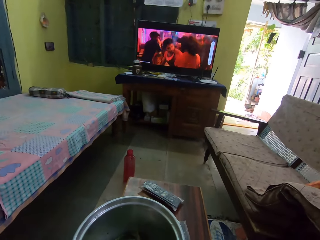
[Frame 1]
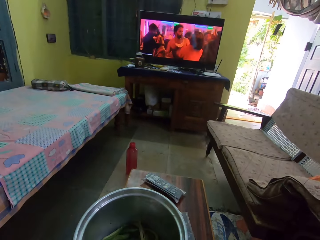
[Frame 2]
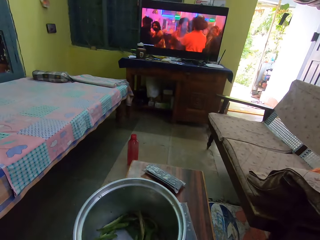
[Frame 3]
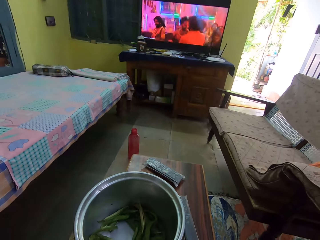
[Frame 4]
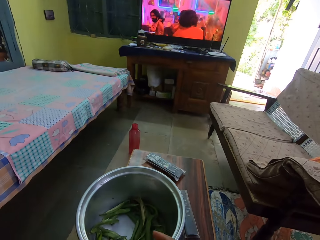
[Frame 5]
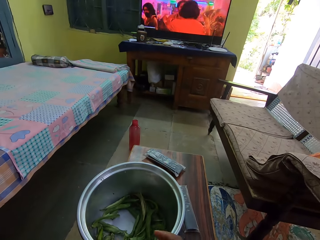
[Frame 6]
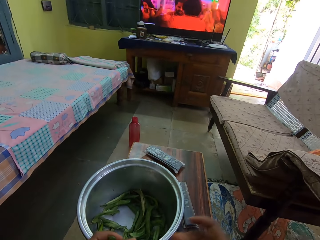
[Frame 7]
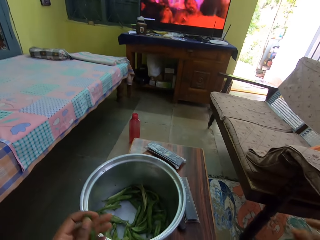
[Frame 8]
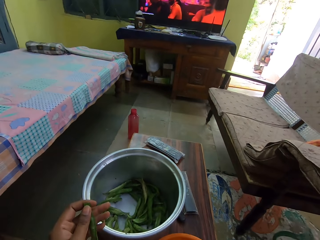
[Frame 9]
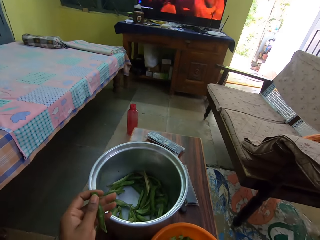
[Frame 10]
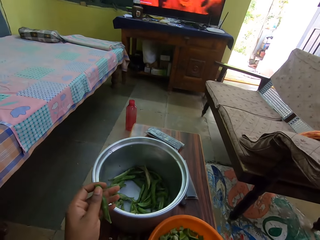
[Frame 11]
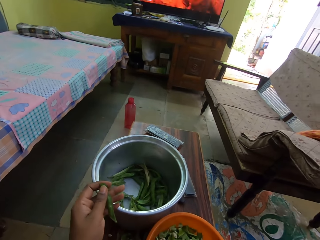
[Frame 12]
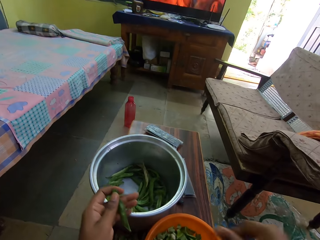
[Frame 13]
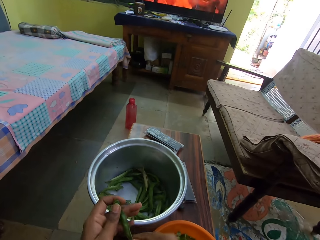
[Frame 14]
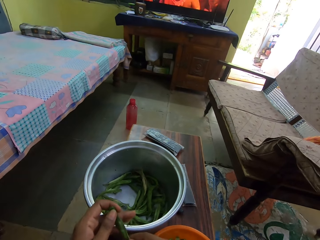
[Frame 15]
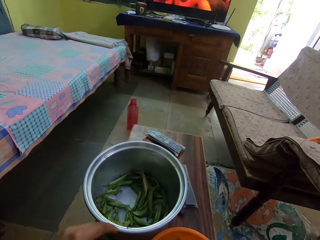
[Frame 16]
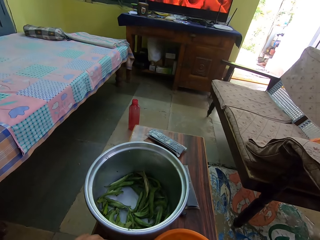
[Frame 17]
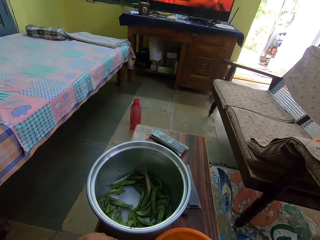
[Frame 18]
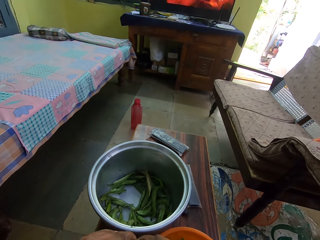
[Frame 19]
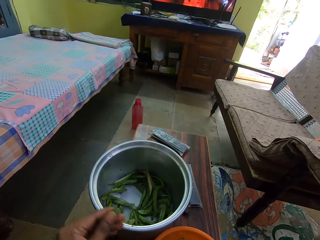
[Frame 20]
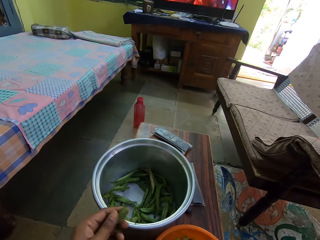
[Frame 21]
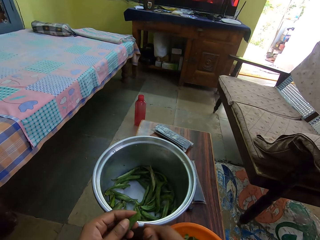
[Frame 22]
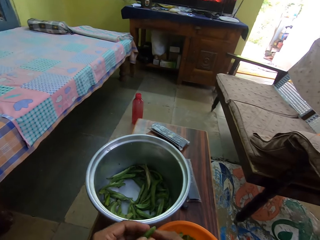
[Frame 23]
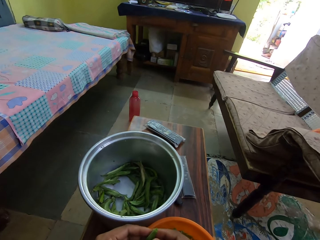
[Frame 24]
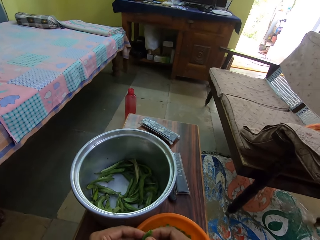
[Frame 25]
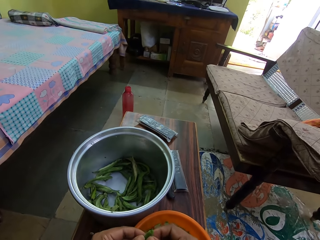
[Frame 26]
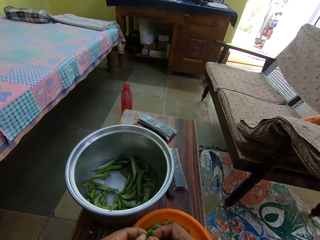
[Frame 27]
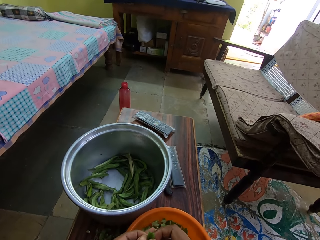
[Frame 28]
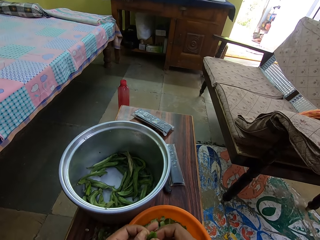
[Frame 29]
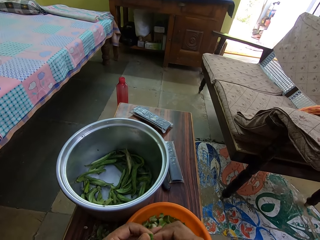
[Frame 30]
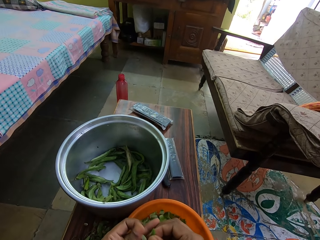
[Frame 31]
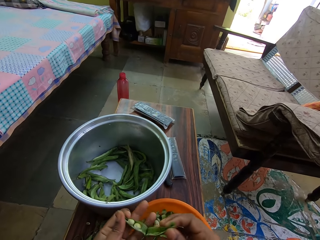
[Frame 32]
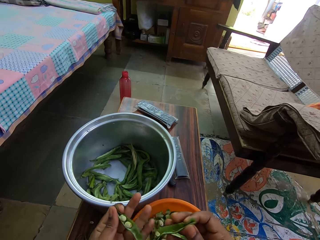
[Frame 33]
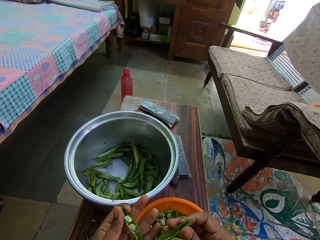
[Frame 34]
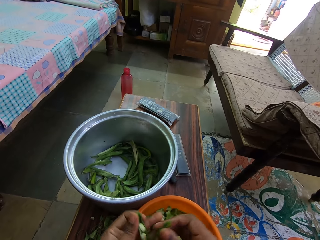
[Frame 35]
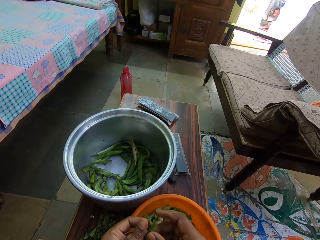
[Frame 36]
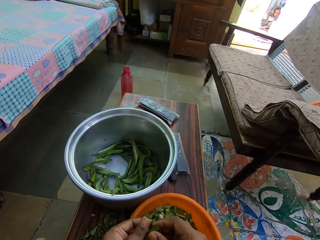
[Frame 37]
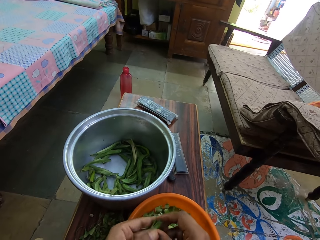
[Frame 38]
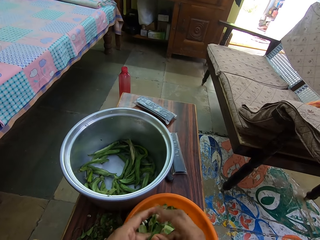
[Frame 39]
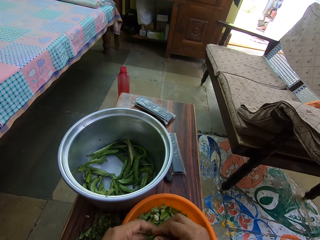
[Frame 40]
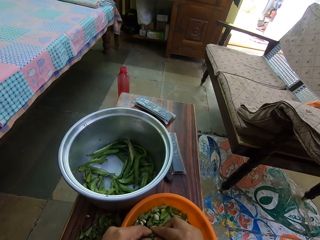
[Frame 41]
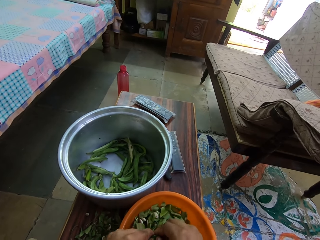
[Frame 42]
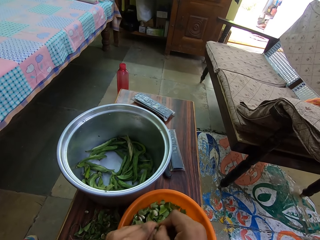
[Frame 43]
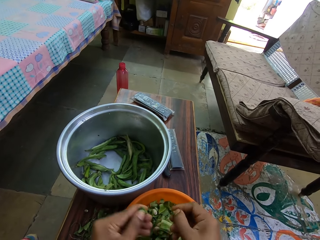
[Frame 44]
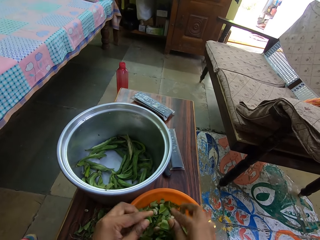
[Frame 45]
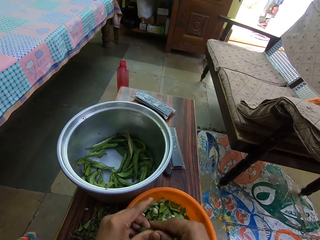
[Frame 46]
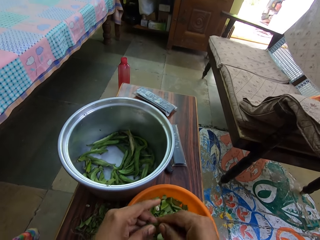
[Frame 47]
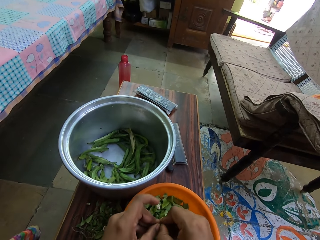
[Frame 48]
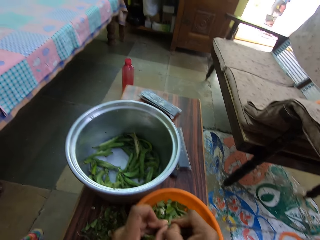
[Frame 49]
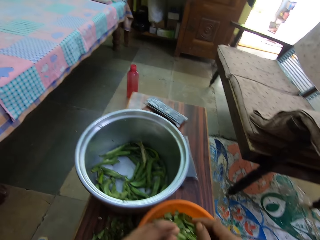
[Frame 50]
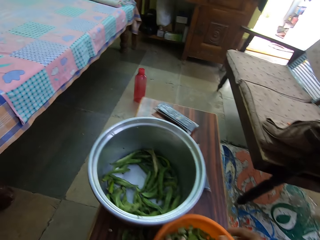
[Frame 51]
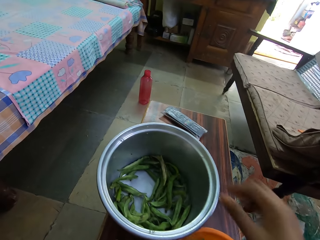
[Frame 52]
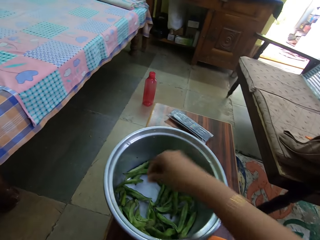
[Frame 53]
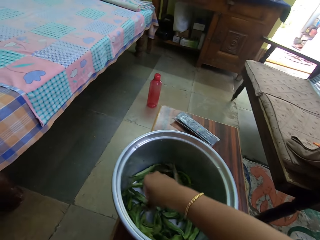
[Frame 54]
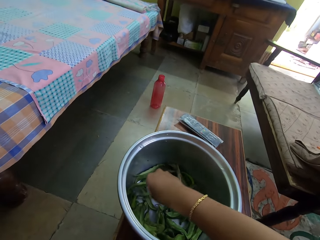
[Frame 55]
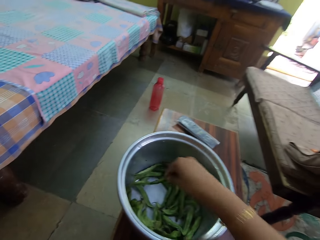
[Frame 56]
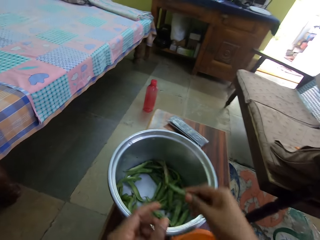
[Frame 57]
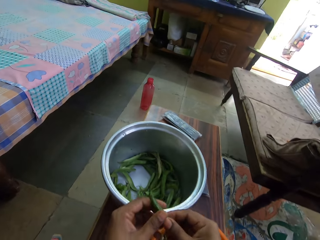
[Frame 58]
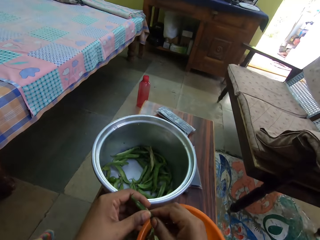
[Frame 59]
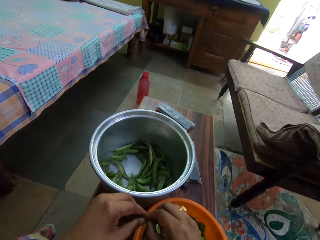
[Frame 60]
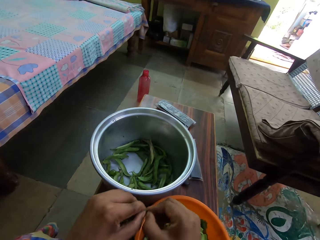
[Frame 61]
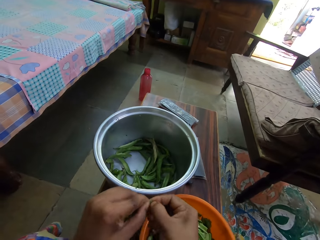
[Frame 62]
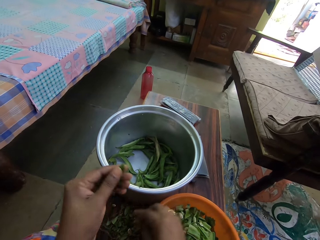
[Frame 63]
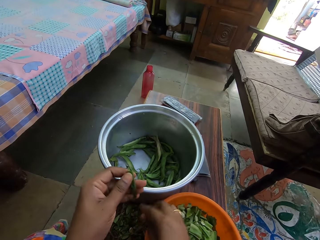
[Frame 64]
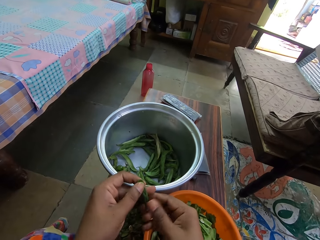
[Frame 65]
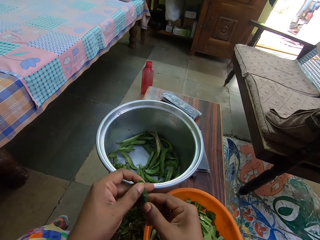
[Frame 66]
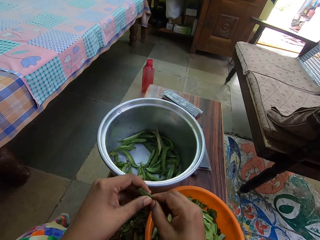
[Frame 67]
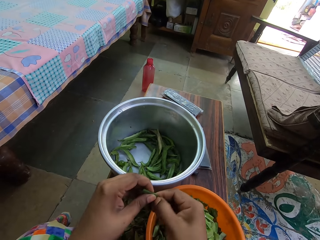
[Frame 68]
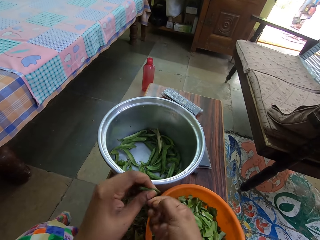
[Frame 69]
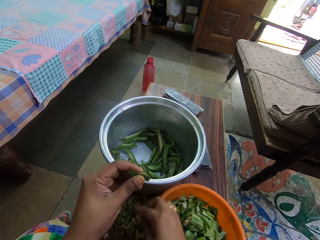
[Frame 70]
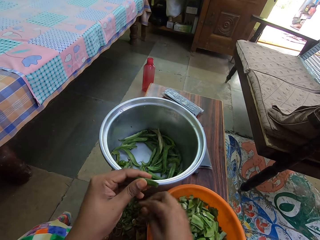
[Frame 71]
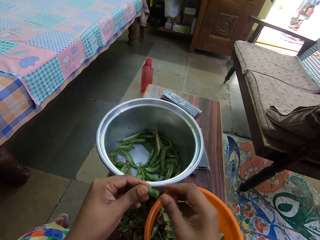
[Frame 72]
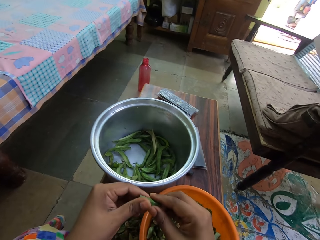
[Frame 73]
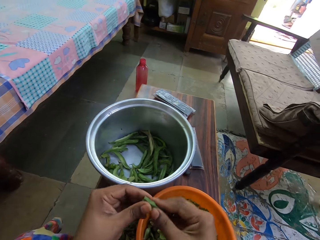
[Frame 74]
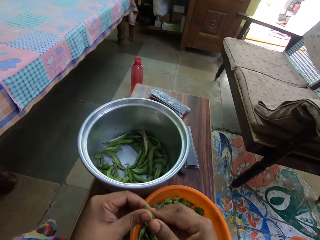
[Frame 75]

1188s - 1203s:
The camera wearer looks at the cooking pot. They hold green peas or beans in hand. They remove the beans from the husks. They pick the beans from the bowl and remove the beans from the husks.

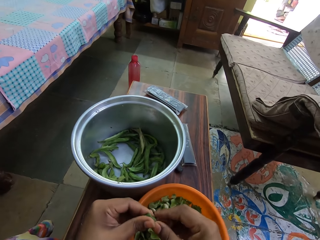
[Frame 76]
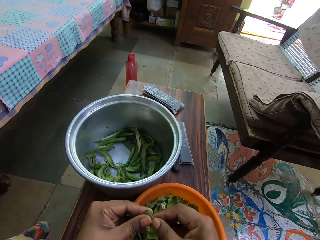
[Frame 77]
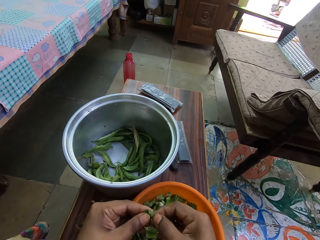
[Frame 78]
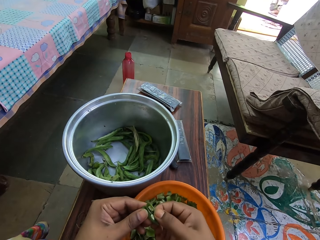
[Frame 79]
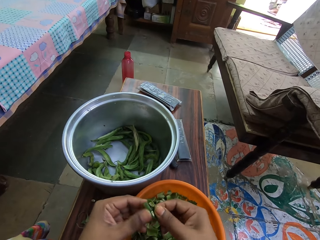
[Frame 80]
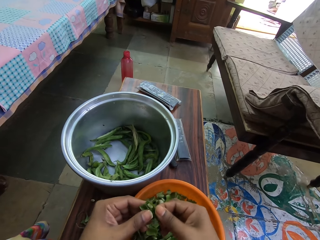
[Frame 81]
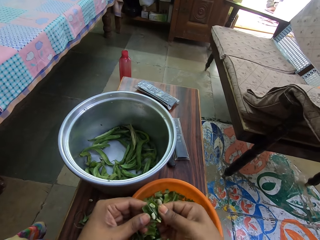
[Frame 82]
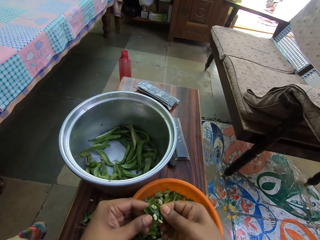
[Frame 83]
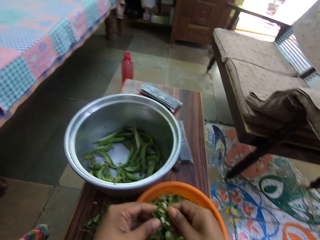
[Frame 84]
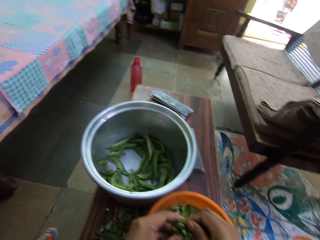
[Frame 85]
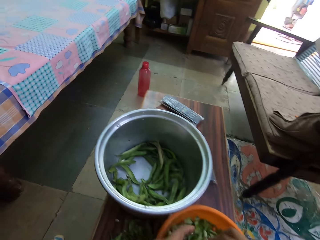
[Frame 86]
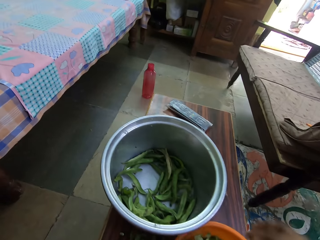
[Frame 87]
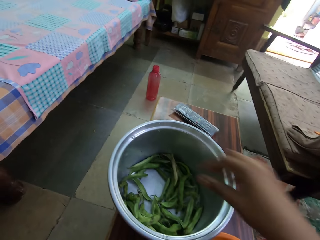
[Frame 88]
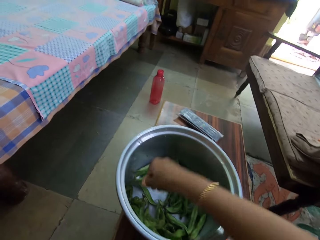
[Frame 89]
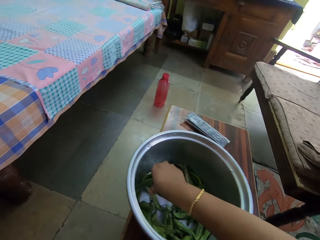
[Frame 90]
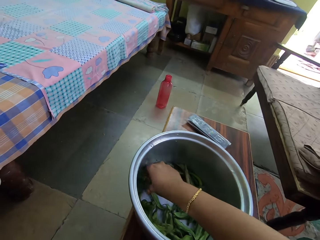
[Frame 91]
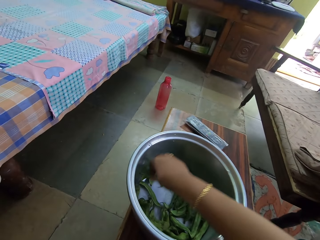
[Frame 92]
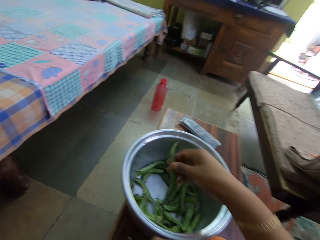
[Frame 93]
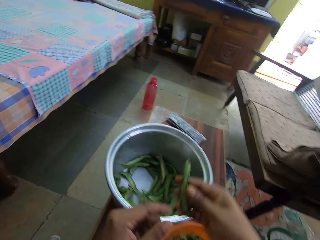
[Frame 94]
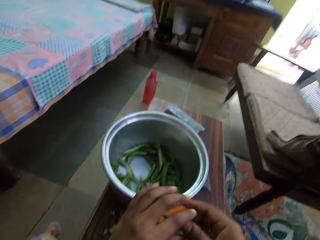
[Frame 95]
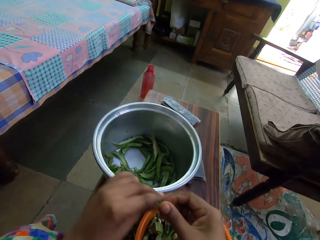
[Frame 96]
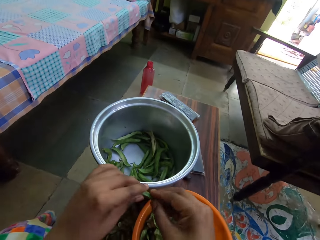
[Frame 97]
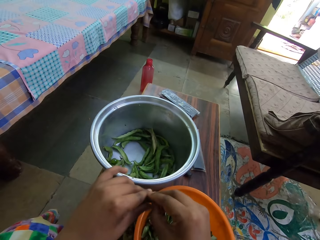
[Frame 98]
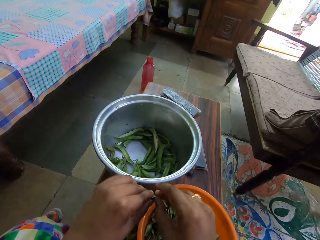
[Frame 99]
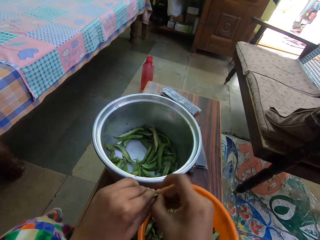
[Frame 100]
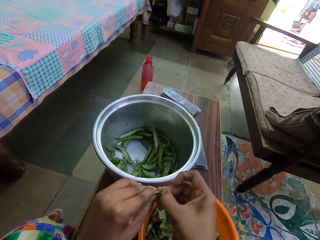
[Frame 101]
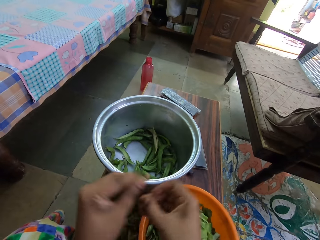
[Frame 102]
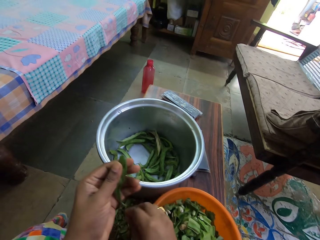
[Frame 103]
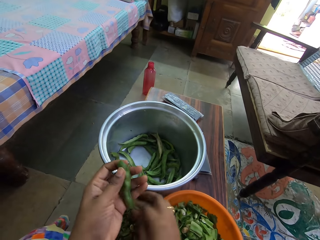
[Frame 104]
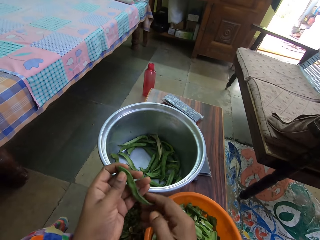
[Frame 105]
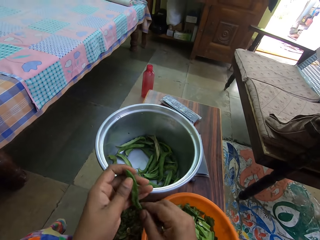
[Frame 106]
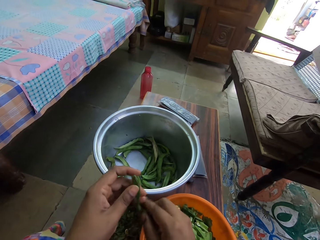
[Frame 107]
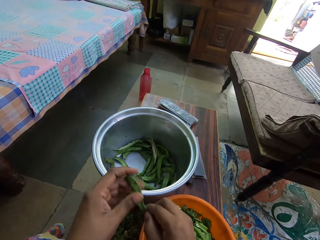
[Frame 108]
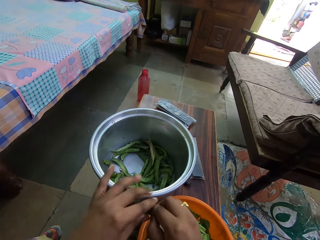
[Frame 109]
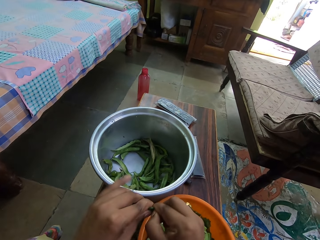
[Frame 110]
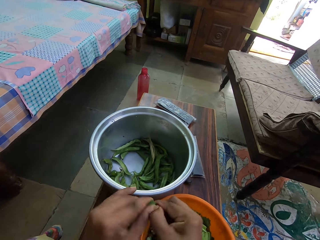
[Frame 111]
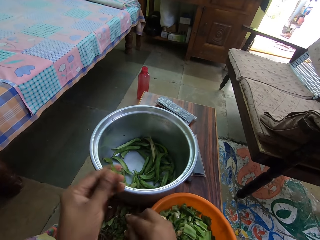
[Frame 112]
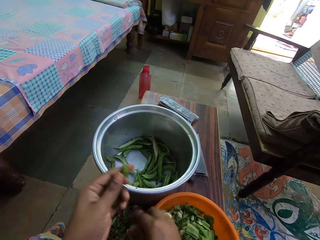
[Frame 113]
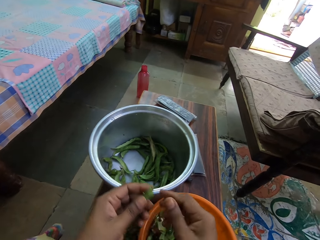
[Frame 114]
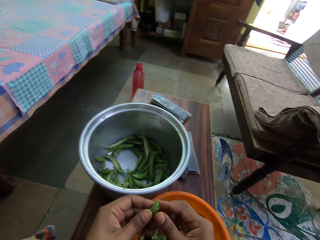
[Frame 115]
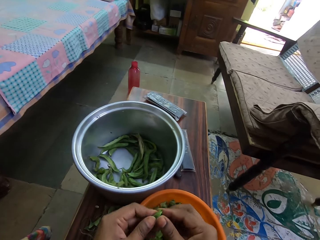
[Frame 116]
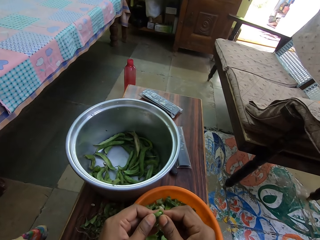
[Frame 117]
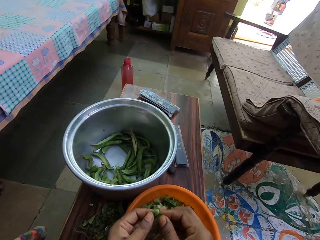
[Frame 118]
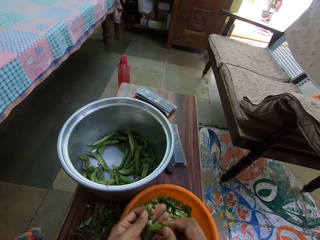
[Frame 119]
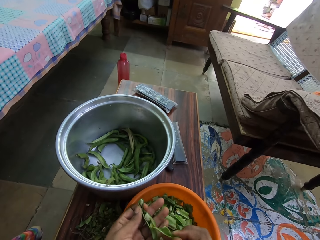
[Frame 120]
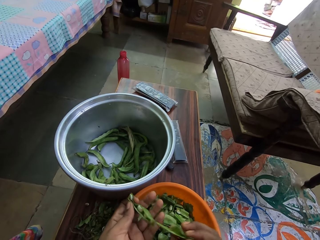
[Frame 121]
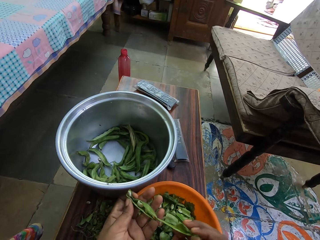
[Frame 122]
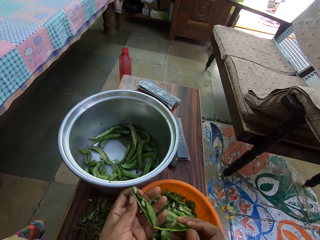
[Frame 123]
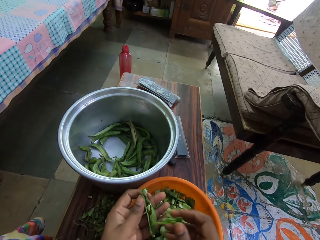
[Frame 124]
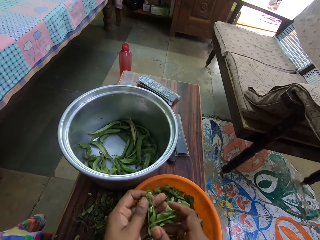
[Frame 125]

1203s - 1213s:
The camera wearer picks beans from the bowl and removes the beans from the husks.
